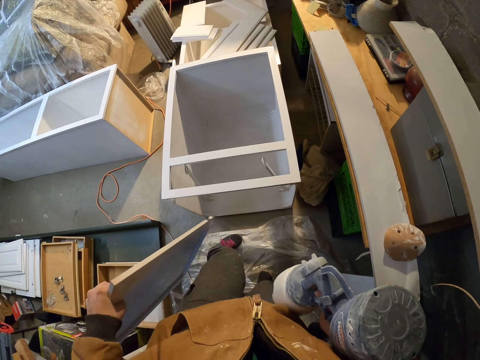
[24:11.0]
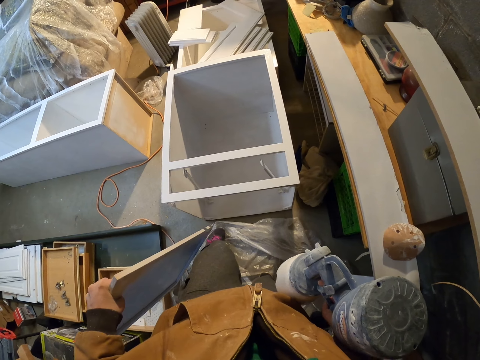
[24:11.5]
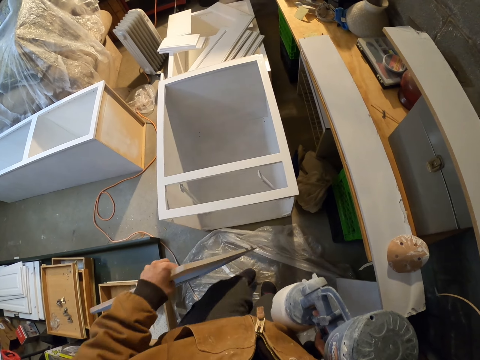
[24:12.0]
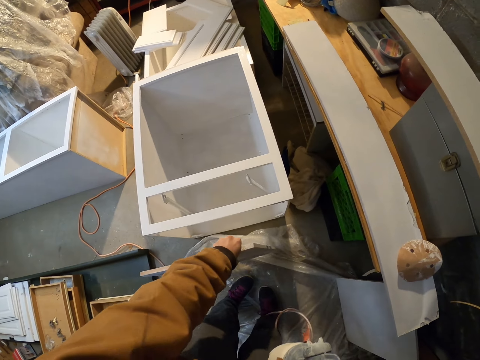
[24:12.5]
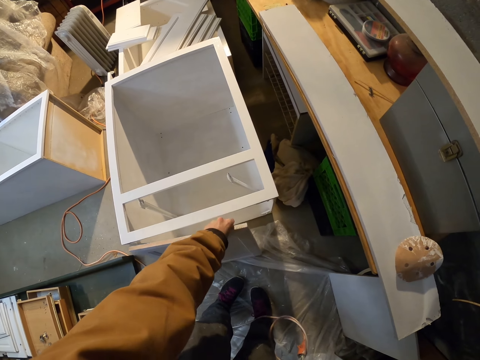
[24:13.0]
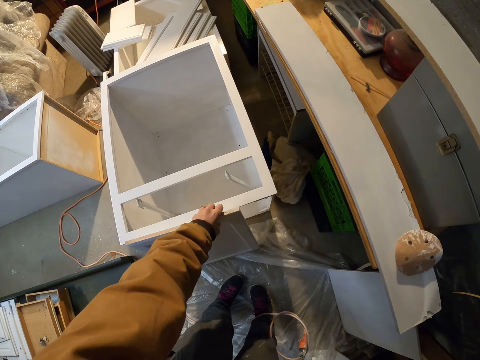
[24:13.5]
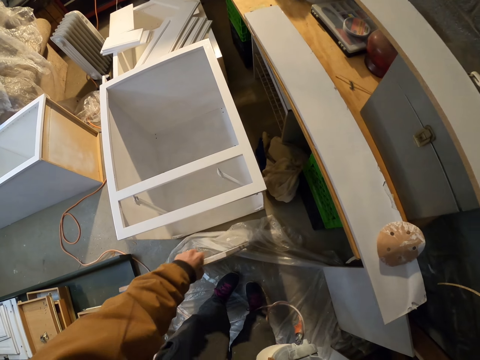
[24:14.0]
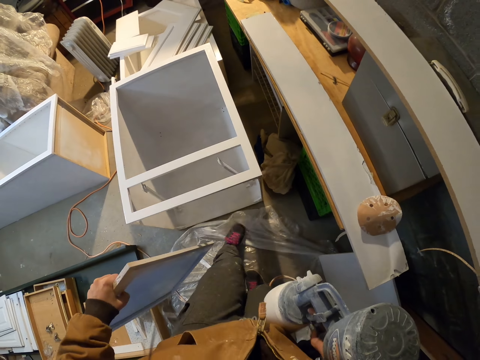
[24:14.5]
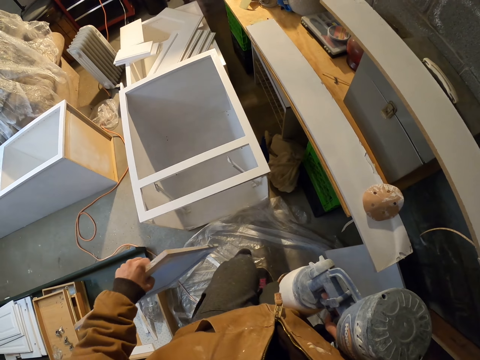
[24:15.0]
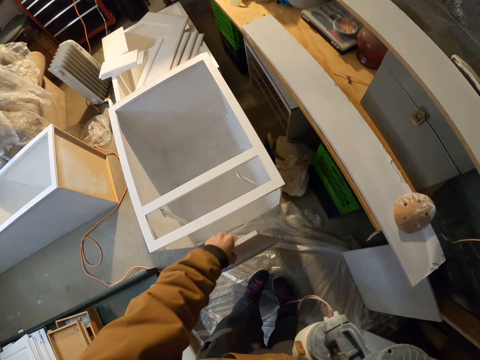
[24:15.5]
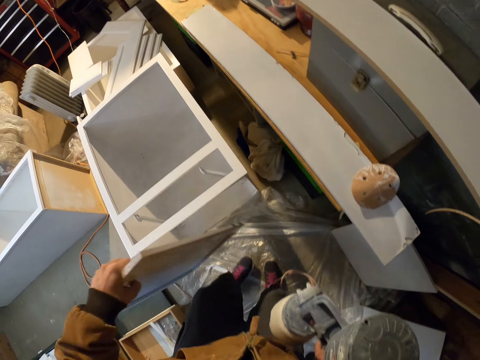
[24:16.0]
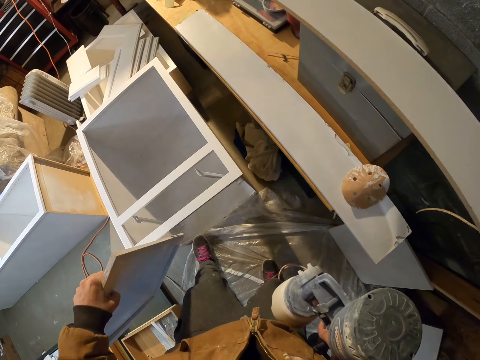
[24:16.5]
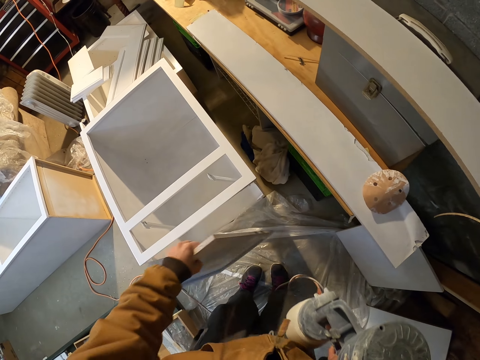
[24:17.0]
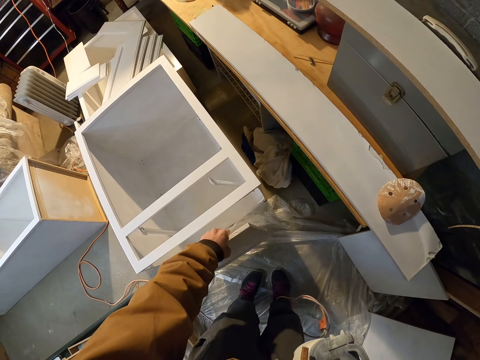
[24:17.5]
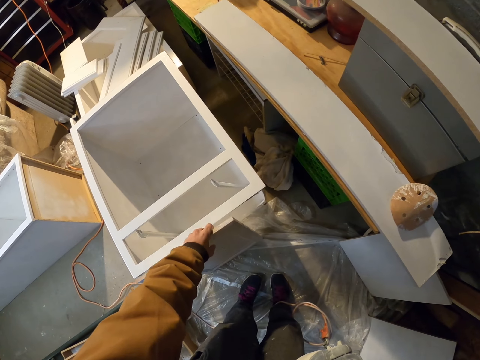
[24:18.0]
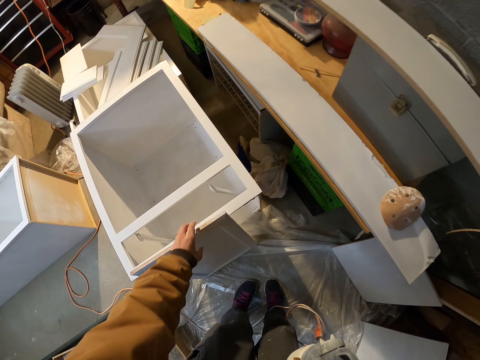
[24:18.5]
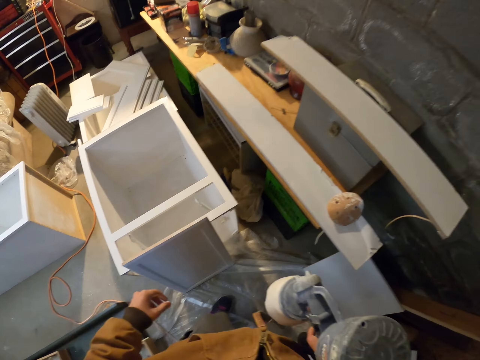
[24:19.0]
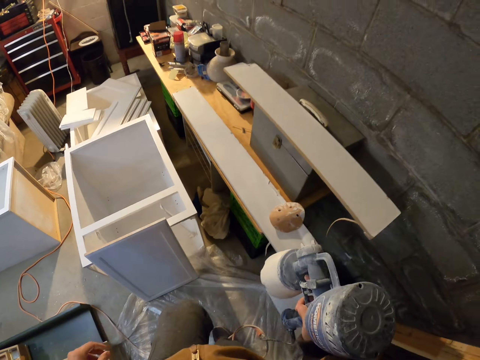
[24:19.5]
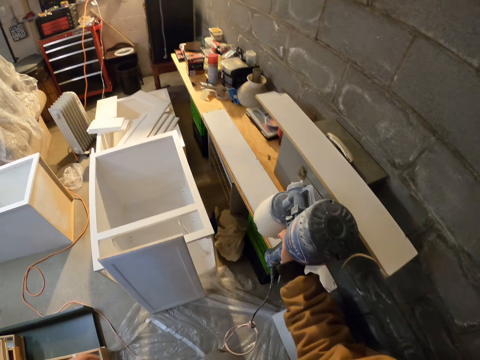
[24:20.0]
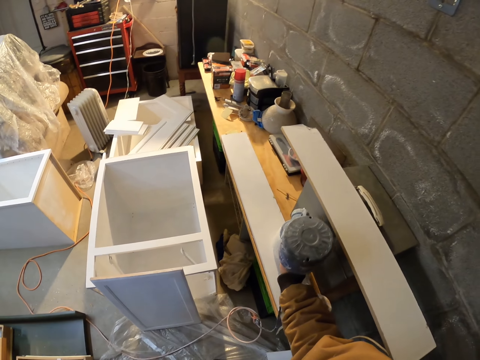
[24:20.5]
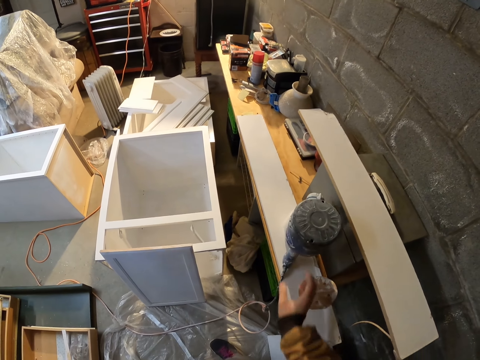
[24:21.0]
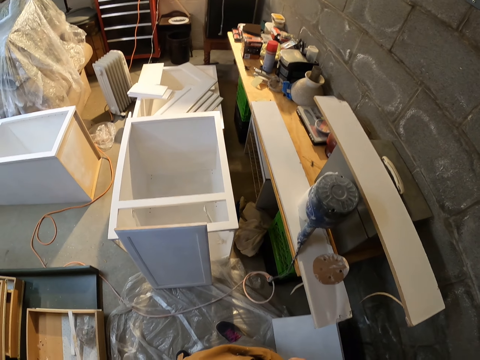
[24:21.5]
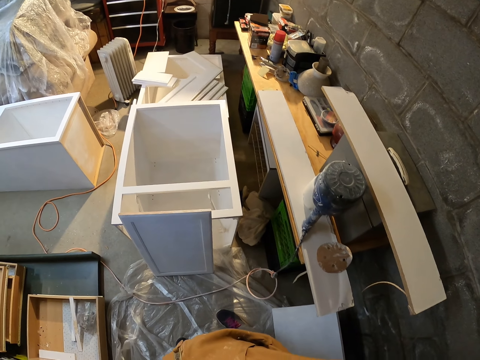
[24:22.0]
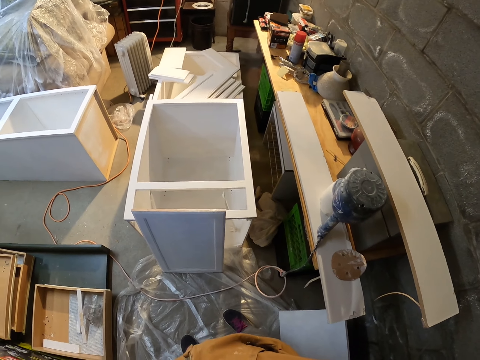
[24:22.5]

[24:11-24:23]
The camera wearer puts a cardboard wood aside. They move the leg. They adjust the polythene paper. They put the cardboard wood aside. They put the paint spray gun on the table.

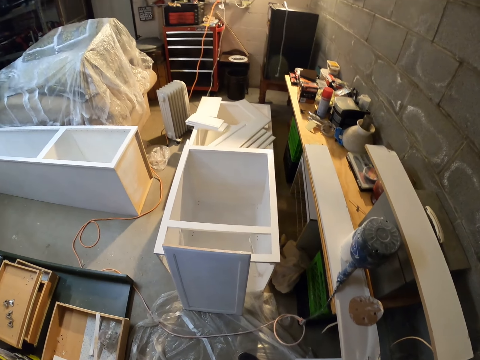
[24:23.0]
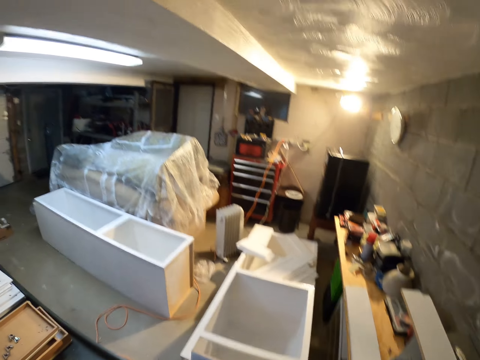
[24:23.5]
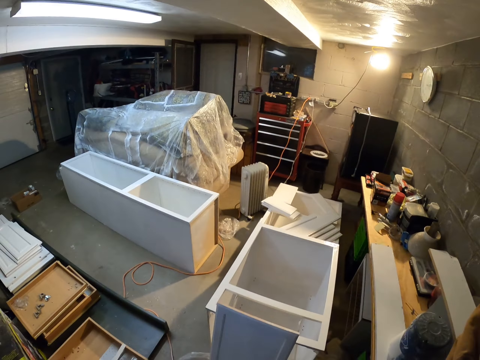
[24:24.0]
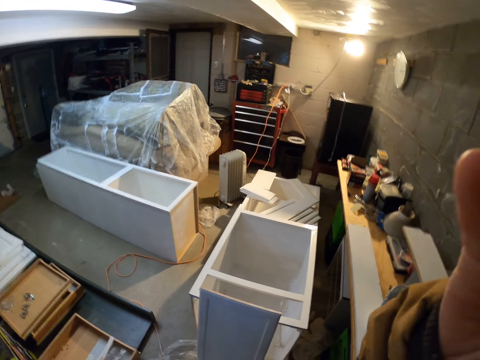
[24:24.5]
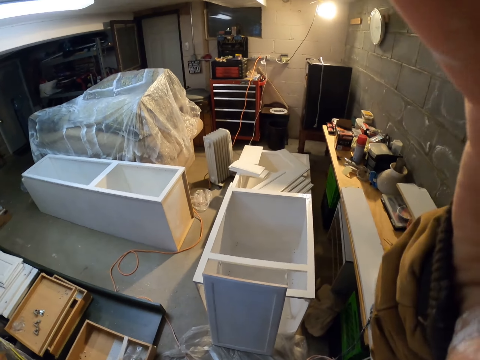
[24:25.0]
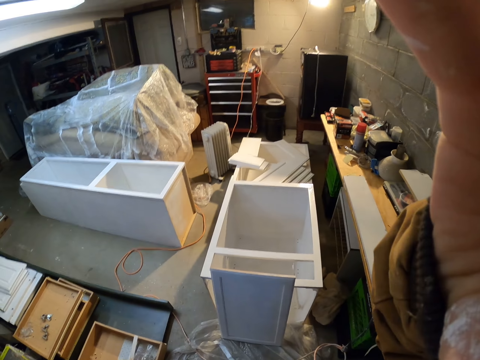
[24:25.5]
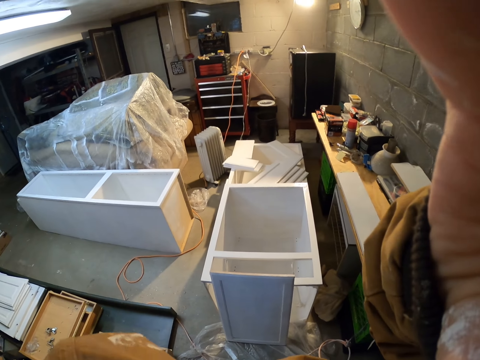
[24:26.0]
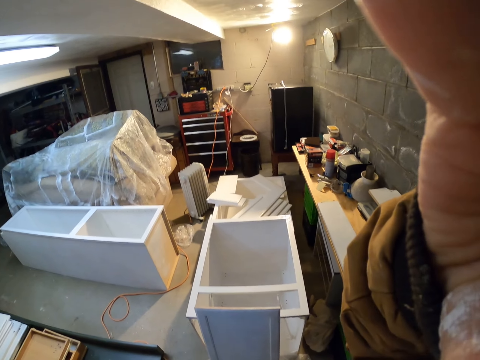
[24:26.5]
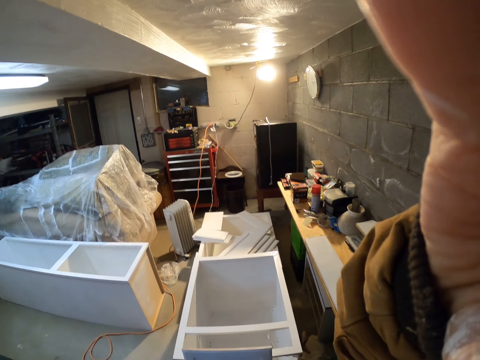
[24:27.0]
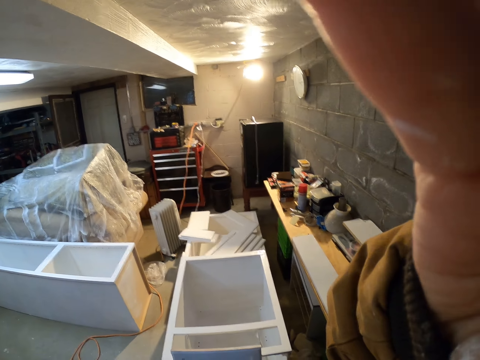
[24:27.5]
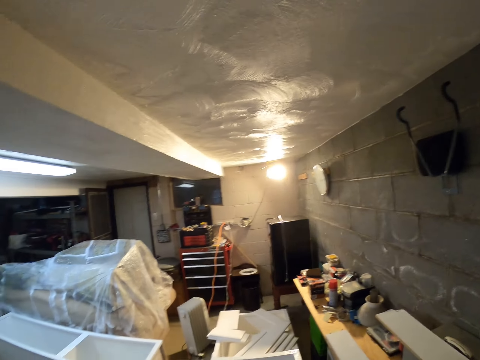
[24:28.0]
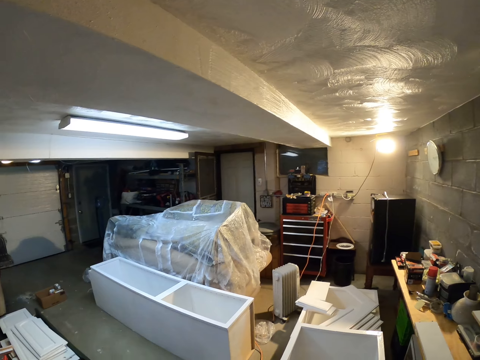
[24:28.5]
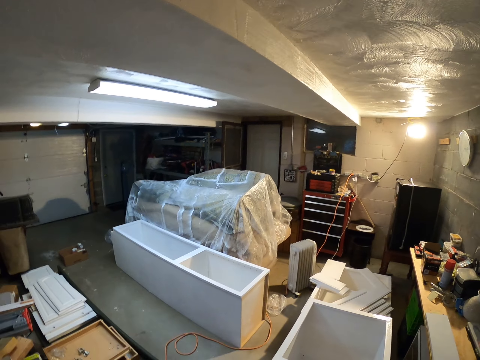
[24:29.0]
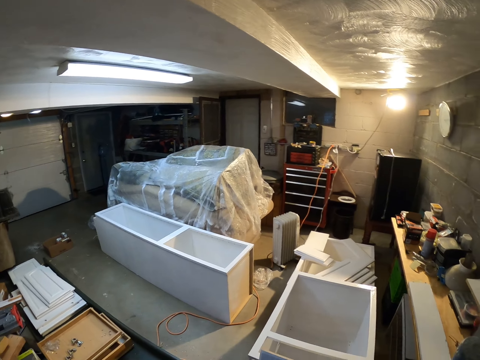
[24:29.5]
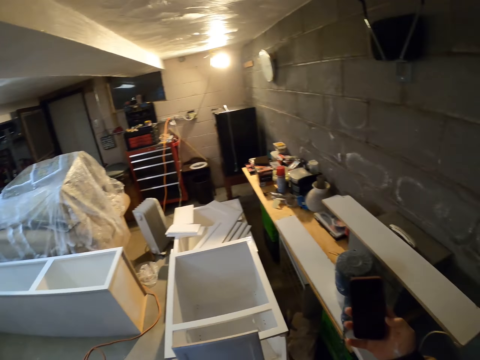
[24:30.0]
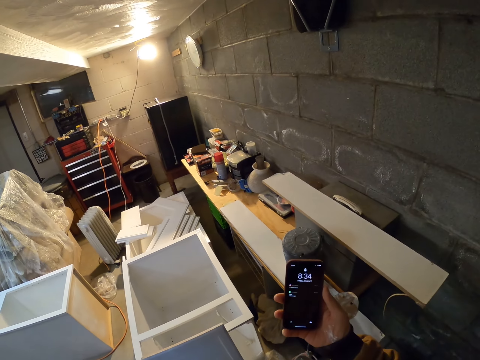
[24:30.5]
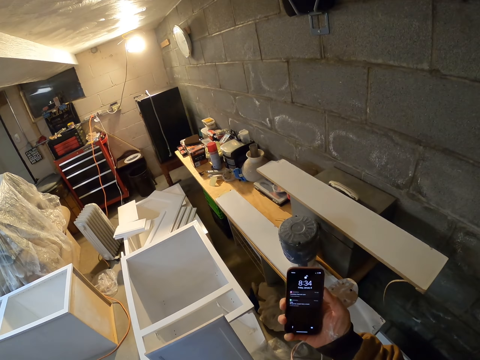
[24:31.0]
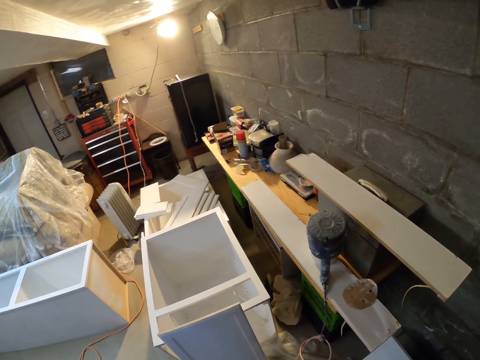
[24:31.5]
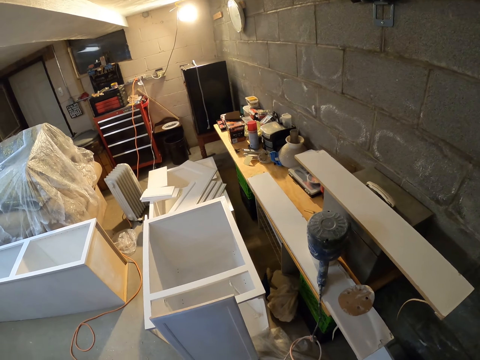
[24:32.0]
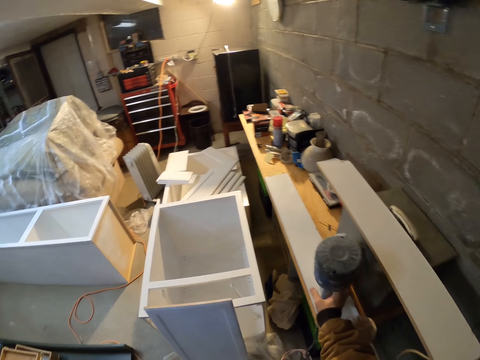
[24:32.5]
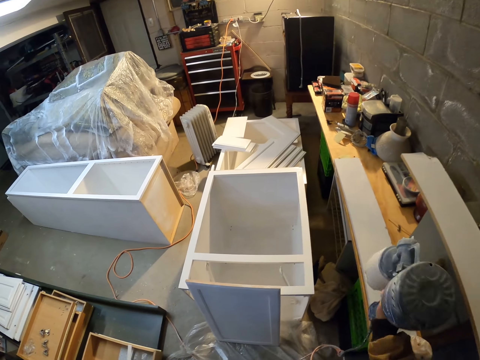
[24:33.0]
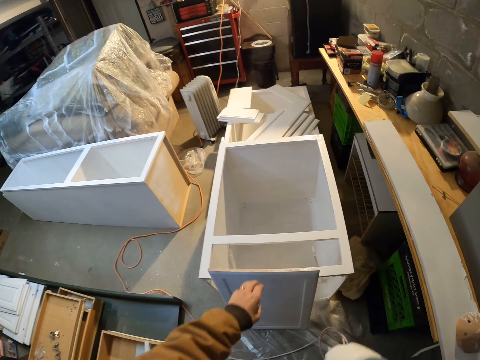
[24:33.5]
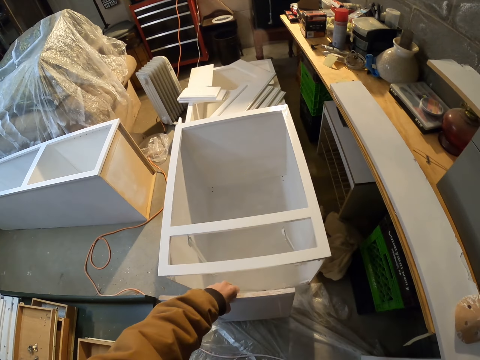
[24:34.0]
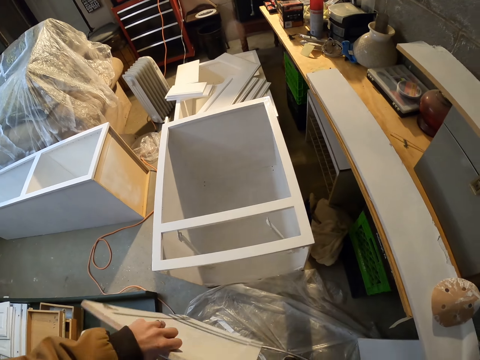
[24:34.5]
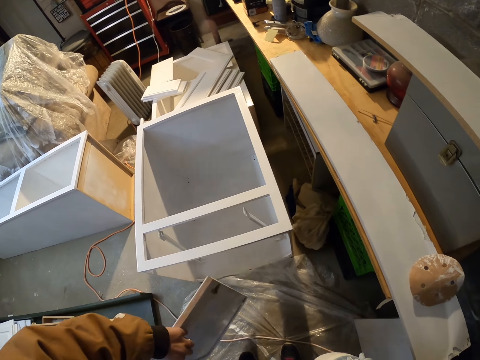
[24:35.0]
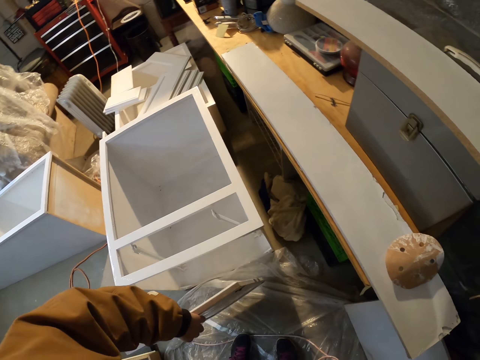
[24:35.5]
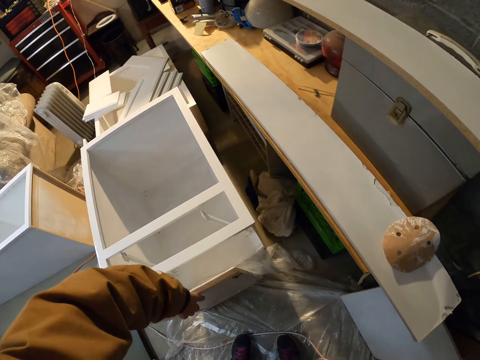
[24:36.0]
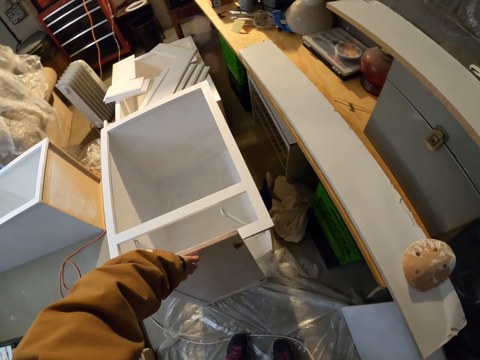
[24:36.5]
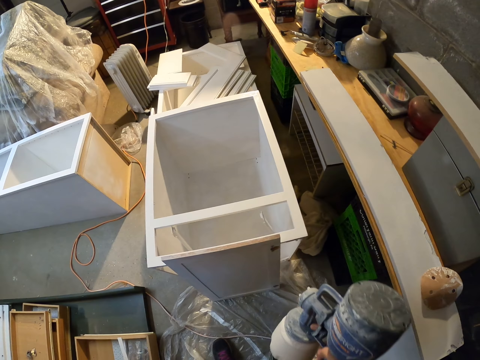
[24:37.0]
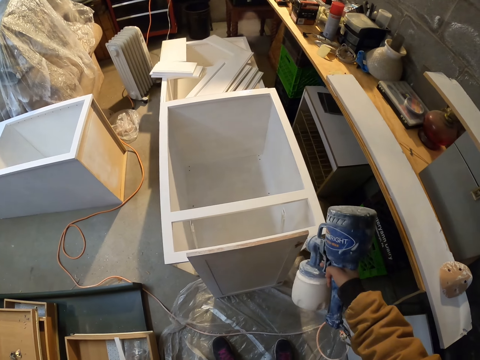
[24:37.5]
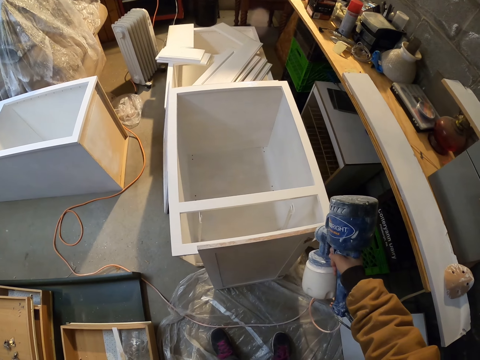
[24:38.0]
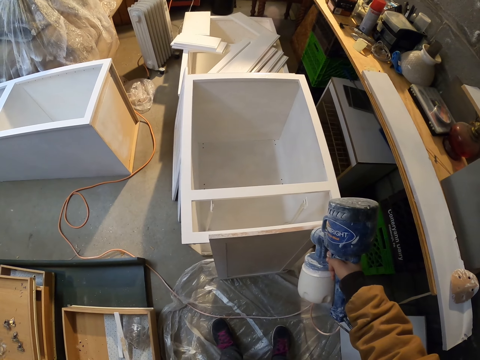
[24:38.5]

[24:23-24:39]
The camera wearer moves the hand. They adjust the camera. They move the hand again. They look around. They operate a phone. They look around. They pick up the paint sprayer or paint spray gun. They adjust a cardboard wood. They pick up the board. They drop the board. They paint the cardboard wood with the paint spray gun.
